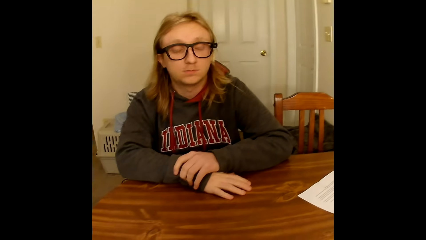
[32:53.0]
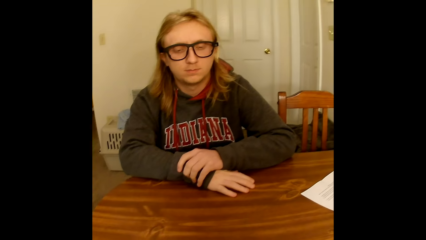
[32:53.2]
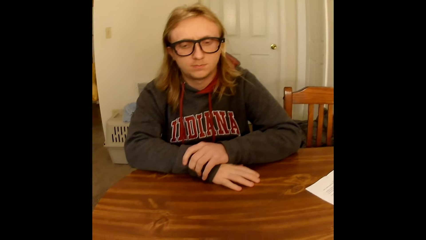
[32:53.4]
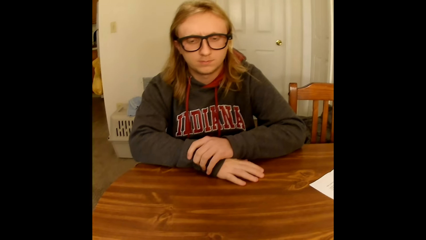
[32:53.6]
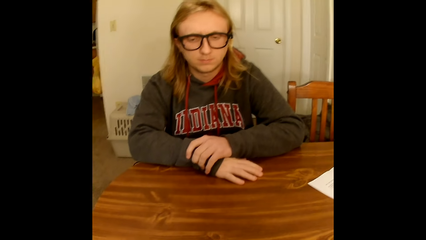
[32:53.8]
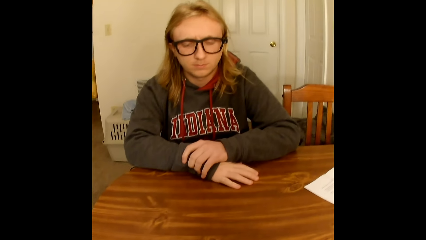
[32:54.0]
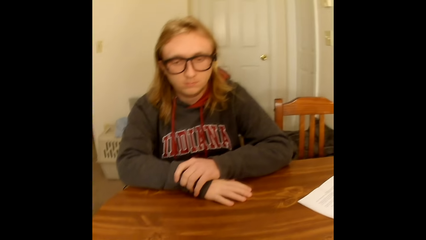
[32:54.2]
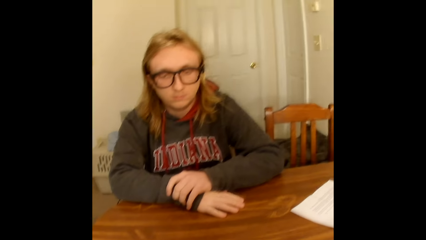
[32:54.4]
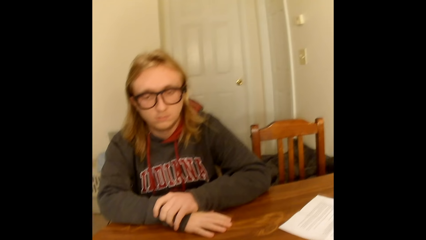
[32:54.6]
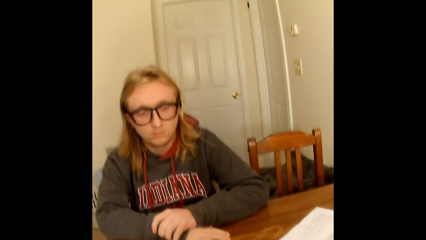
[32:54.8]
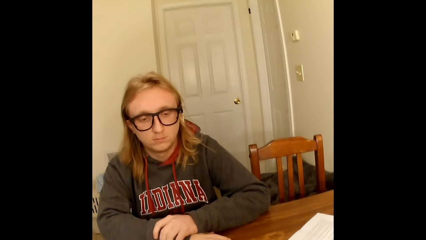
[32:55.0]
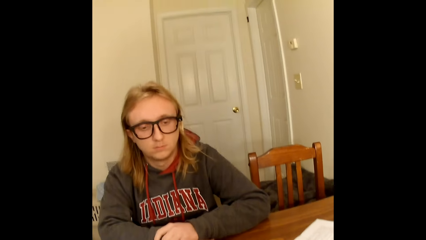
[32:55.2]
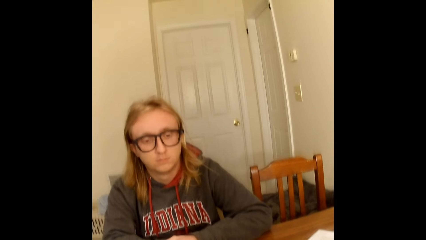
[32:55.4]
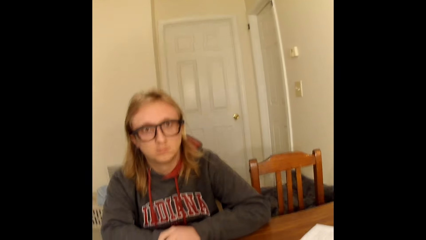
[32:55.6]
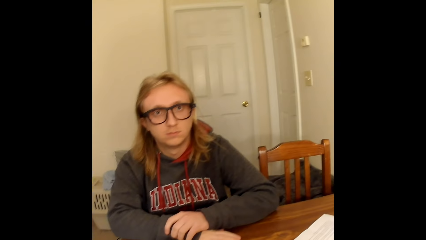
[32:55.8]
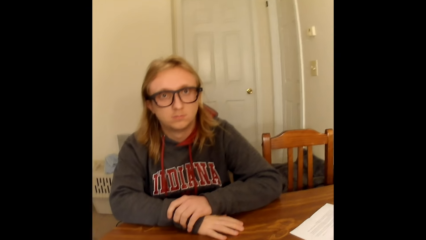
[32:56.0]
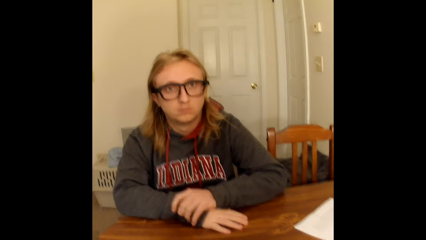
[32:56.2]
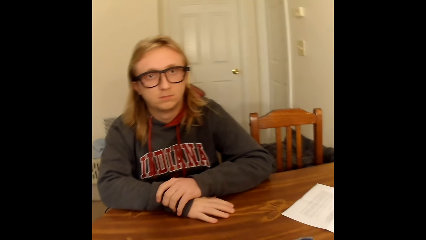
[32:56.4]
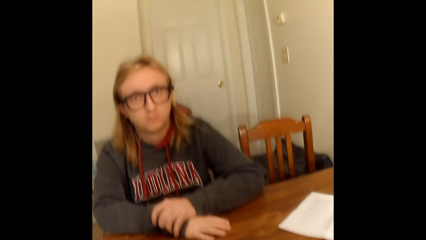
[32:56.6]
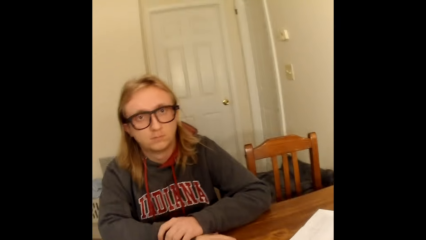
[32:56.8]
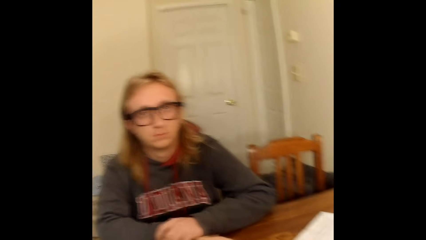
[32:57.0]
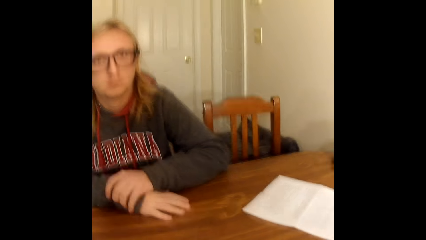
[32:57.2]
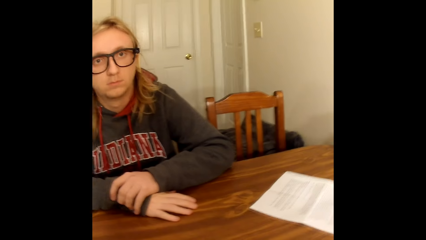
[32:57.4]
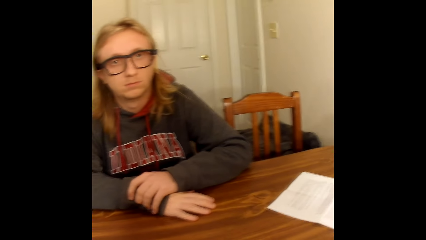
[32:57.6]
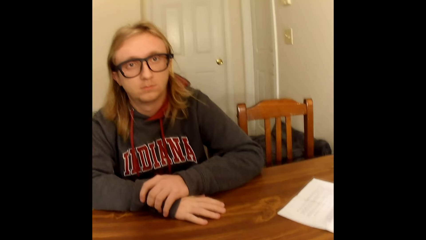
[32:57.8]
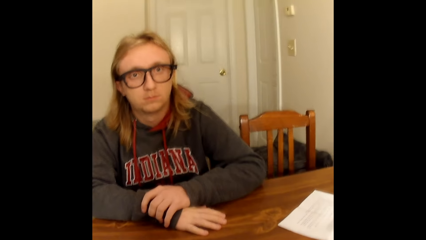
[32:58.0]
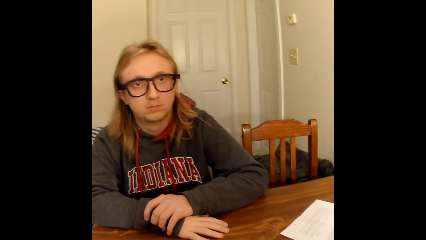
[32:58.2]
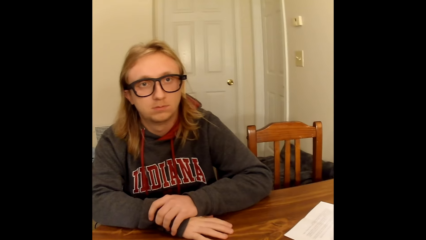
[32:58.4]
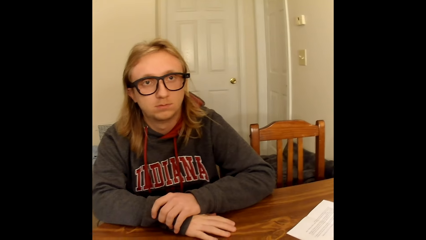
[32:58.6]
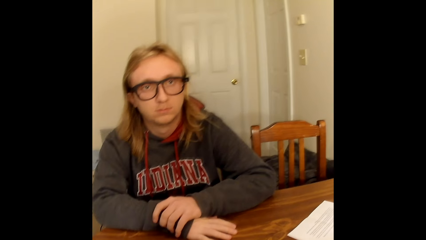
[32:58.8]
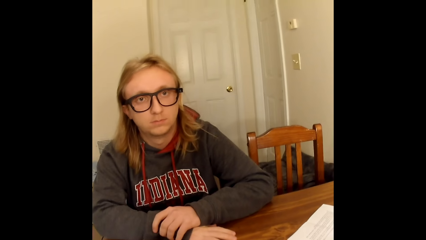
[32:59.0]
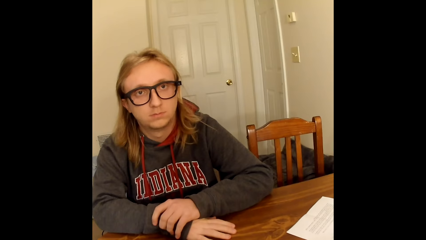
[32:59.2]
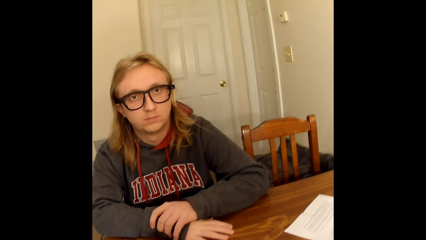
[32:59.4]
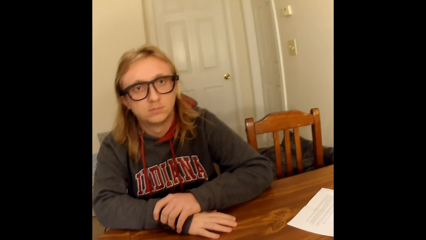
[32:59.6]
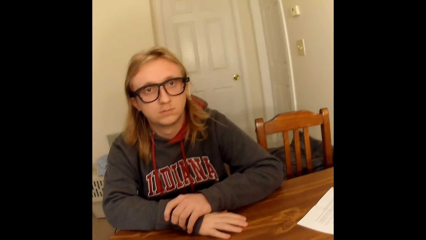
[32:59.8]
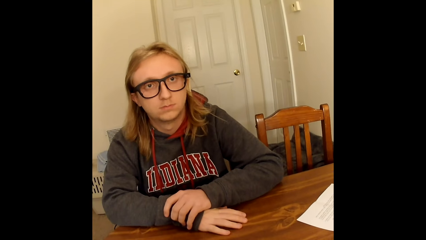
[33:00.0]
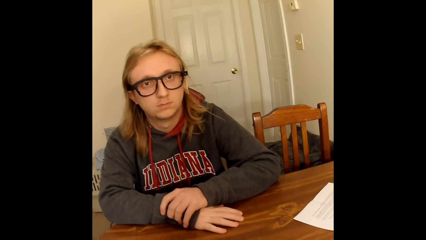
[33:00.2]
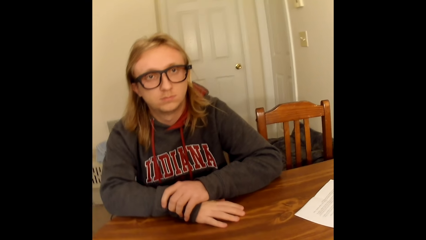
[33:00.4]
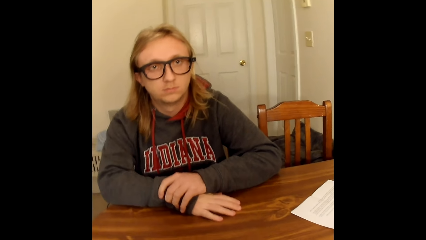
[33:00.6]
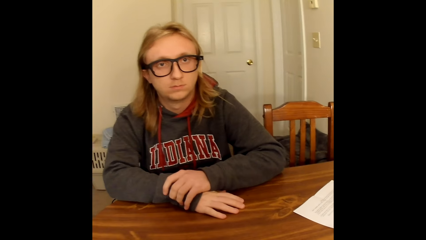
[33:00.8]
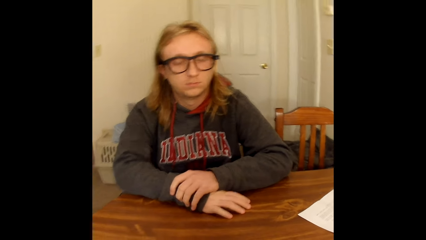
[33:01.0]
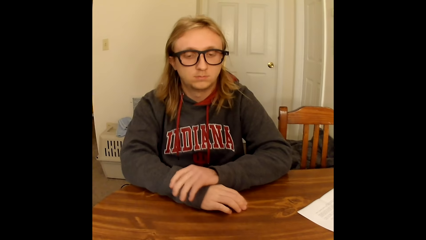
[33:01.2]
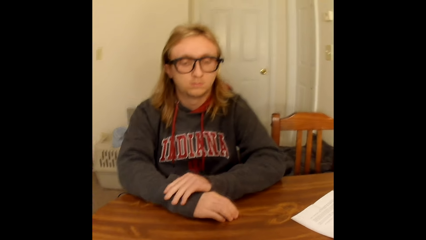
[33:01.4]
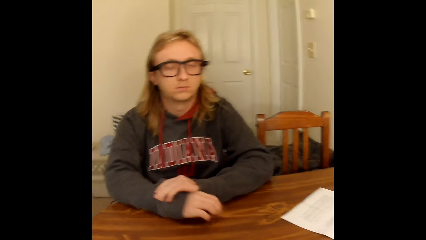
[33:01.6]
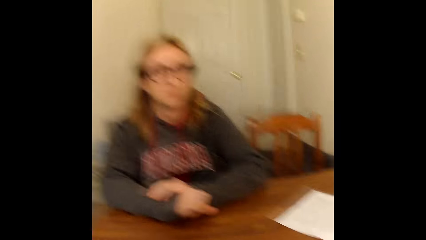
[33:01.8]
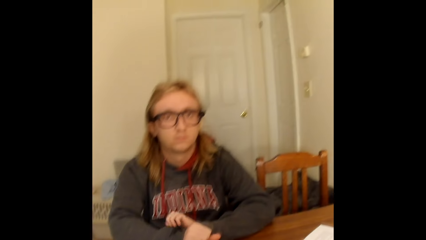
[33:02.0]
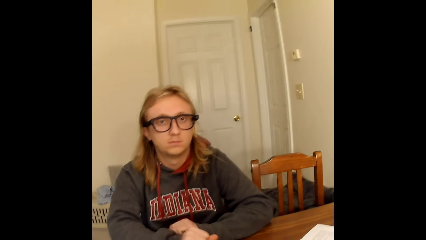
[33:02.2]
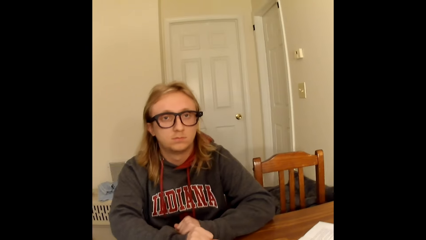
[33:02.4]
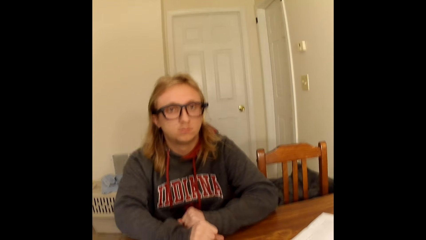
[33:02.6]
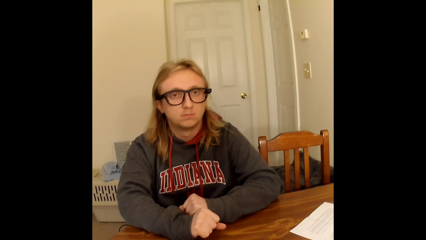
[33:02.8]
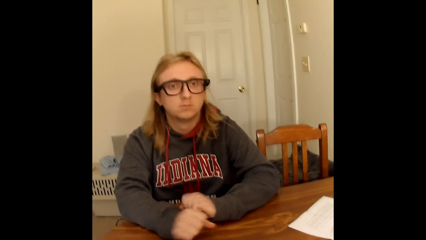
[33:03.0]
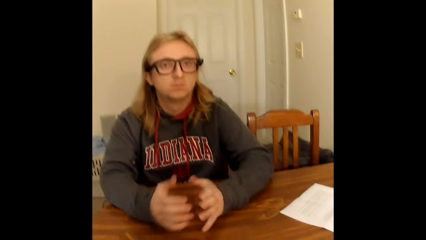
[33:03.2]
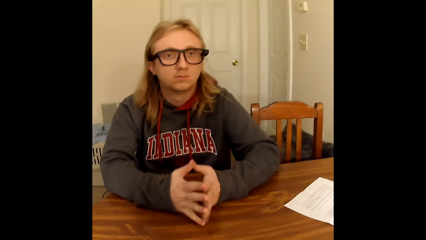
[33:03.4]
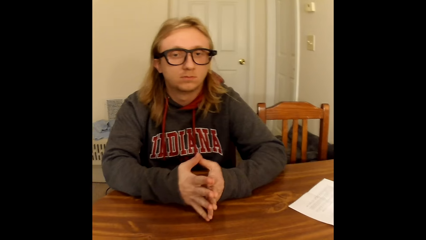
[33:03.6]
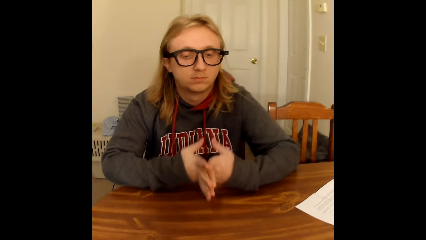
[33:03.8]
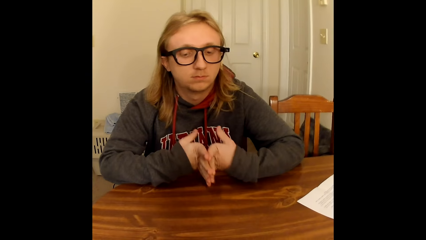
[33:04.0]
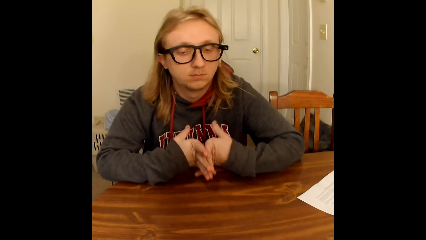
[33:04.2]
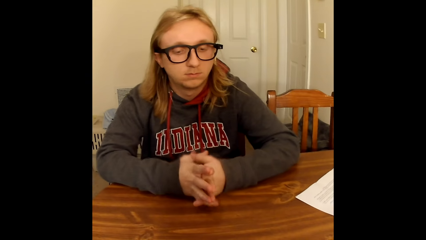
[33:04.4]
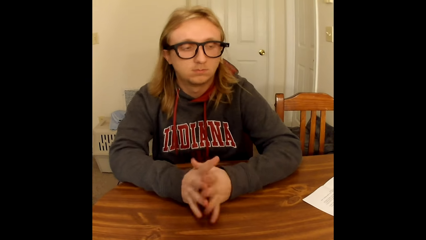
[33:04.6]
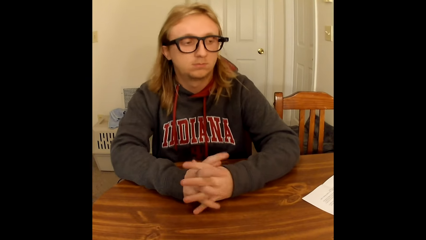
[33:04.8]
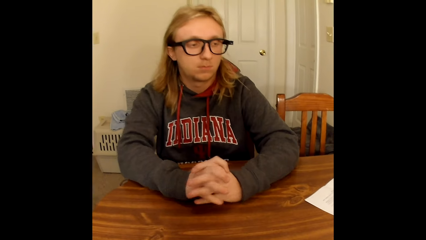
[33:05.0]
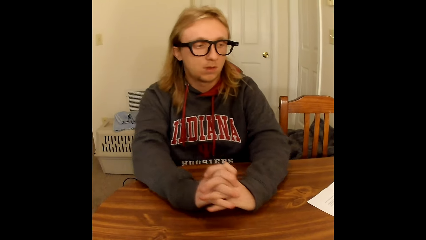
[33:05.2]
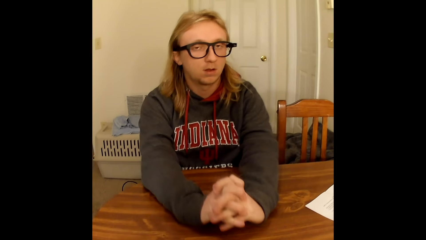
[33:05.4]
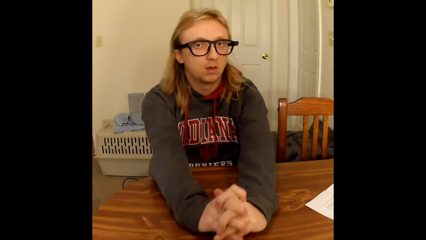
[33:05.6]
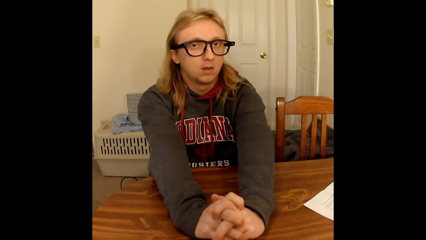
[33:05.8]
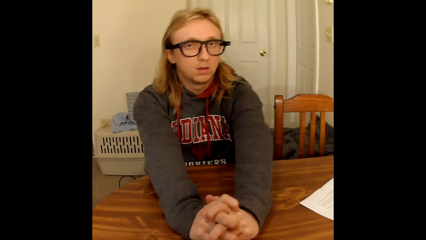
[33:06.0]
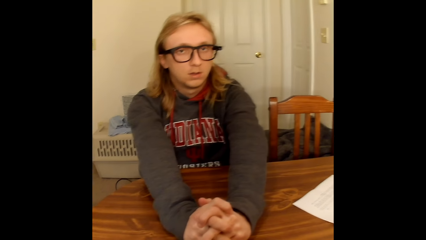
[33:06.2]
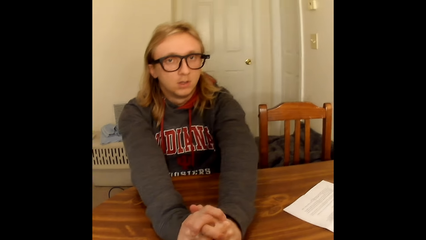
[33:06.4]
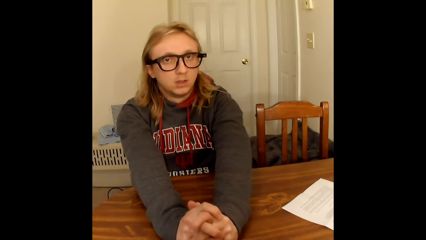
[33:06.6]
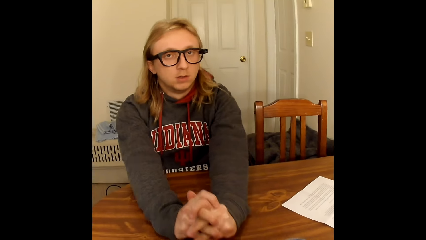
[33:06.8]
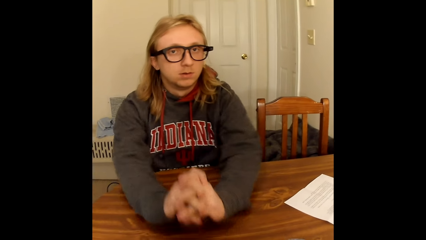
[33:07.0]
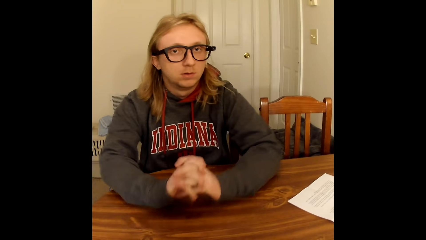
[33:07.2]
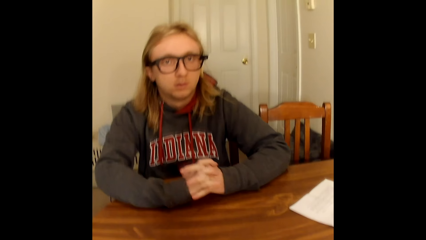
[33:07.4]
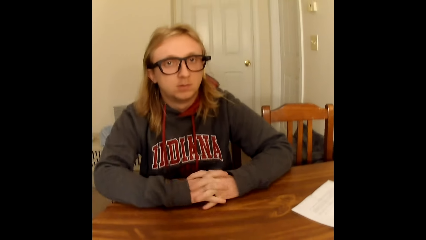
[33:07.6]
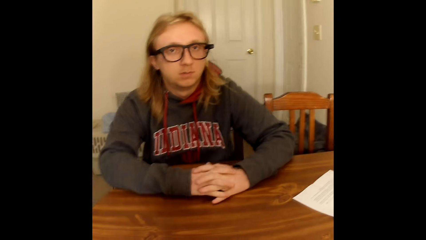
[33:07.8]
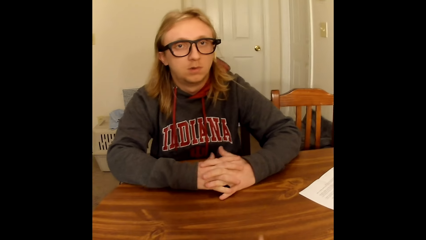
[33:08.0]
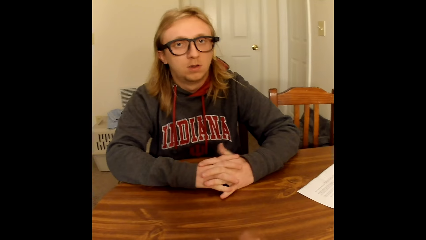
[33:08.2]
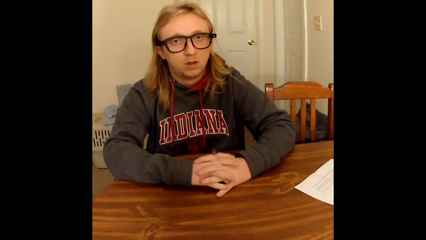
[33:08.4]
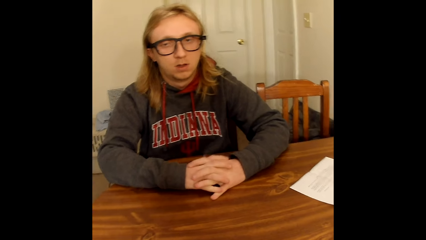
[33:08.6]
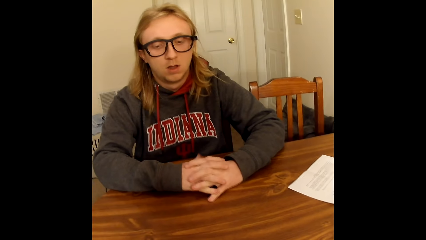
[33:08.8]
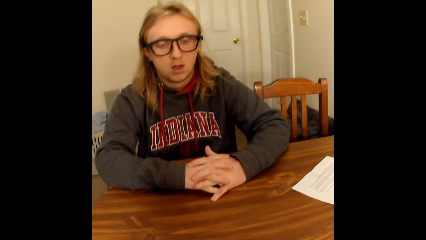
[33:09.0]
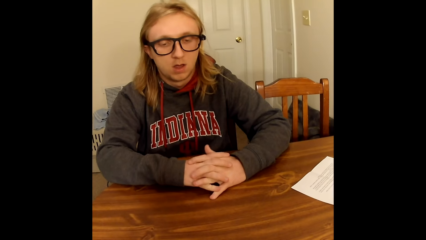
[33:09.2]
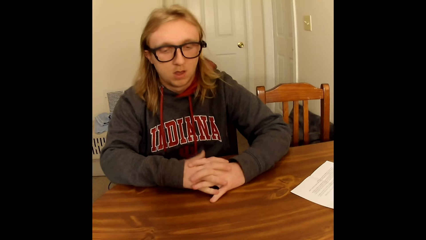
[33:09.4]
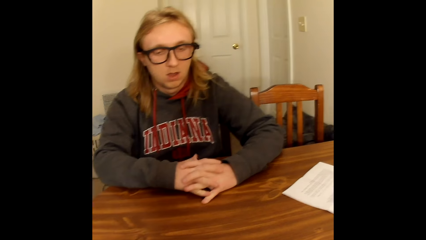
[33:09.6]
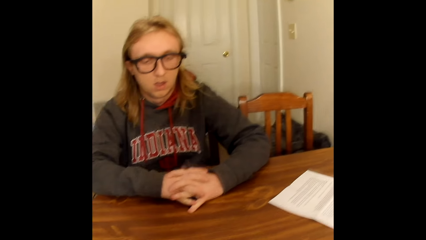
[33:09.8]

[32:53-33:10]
A man holds the hands together. The man moves the head. The man clasps both hands on the table. The man moves the hands. The man puts the hand together. The man stretches the hand. The man moves the hands on the table.
